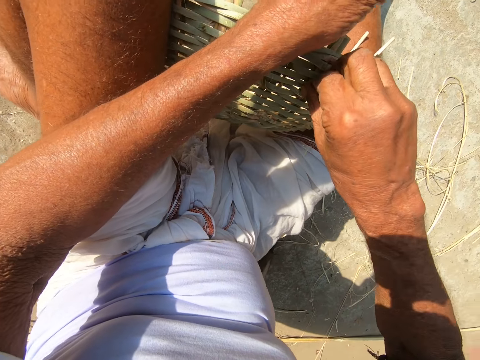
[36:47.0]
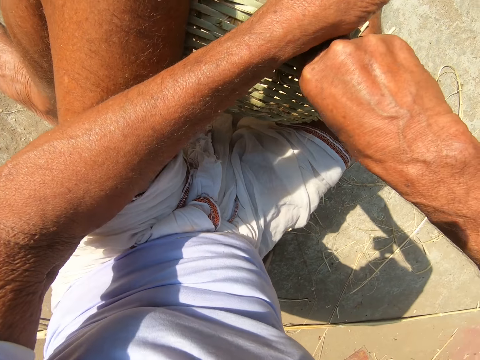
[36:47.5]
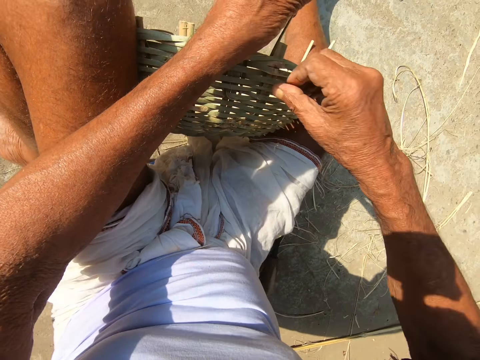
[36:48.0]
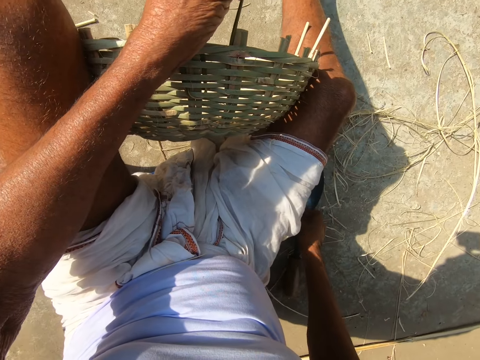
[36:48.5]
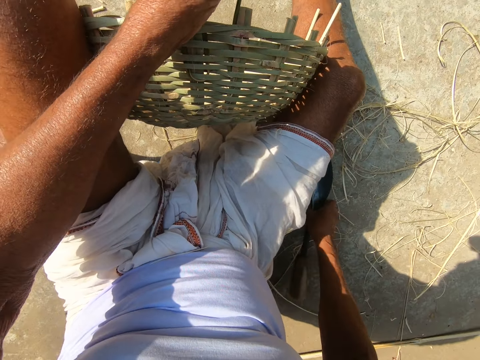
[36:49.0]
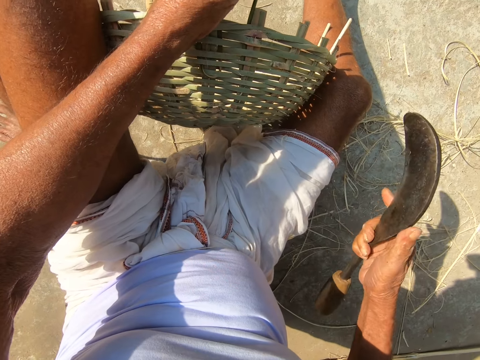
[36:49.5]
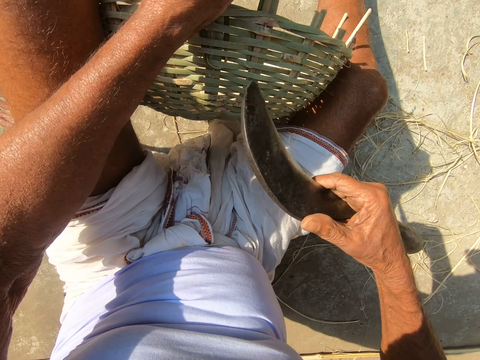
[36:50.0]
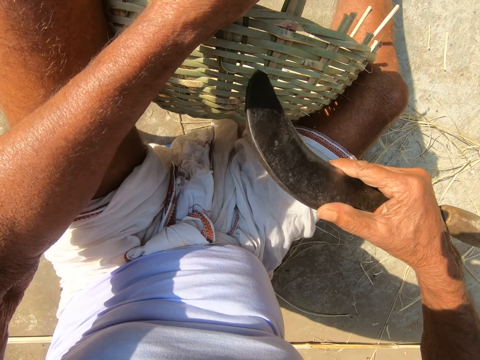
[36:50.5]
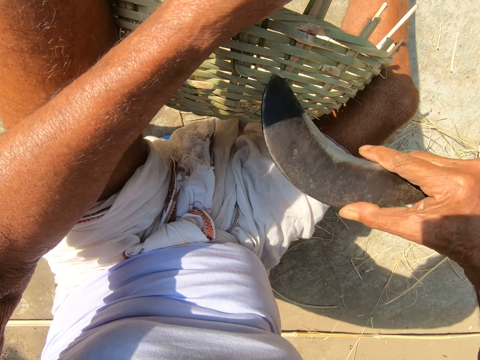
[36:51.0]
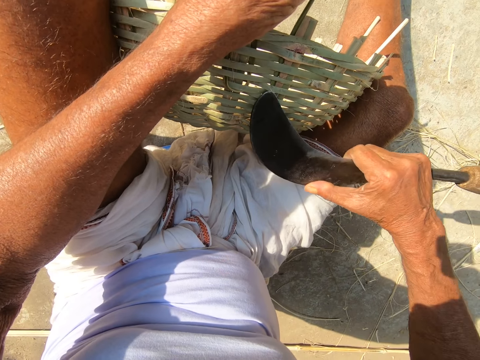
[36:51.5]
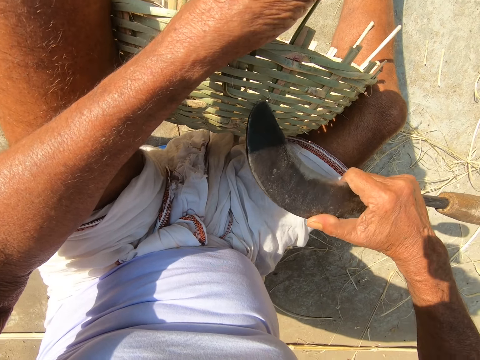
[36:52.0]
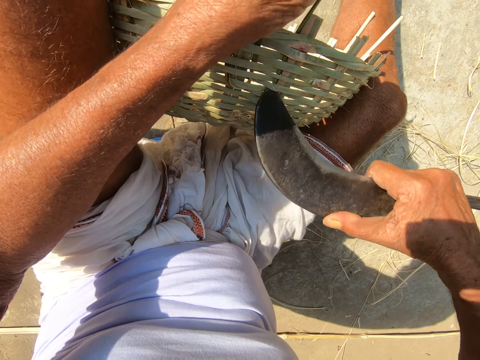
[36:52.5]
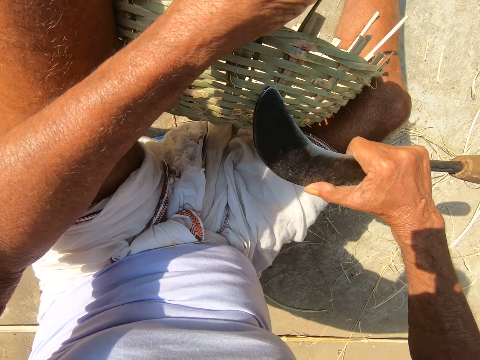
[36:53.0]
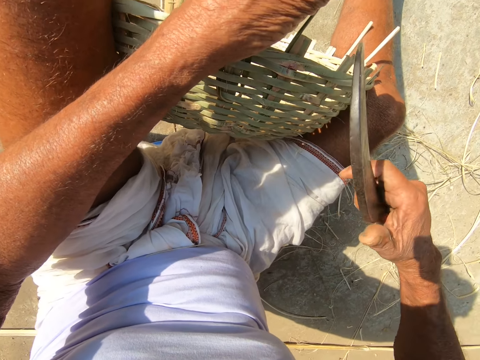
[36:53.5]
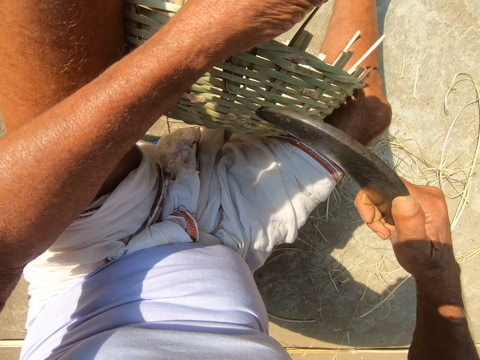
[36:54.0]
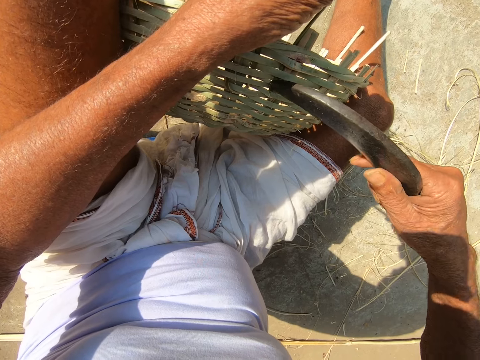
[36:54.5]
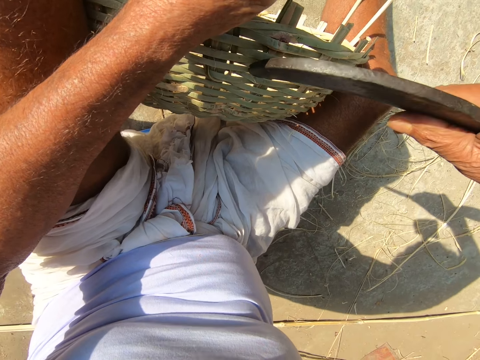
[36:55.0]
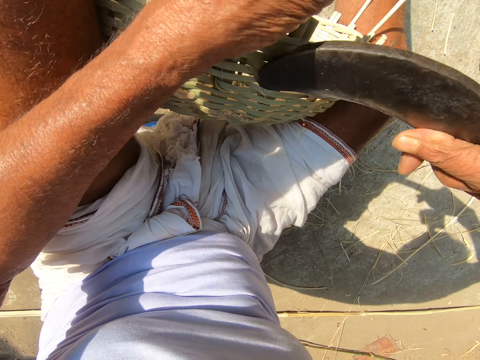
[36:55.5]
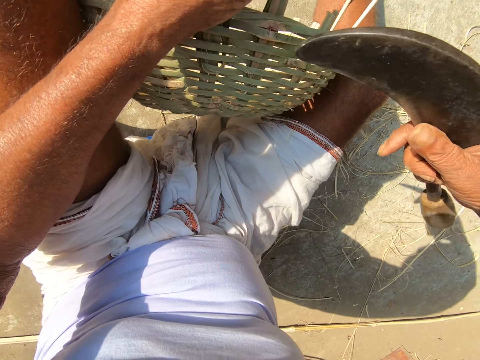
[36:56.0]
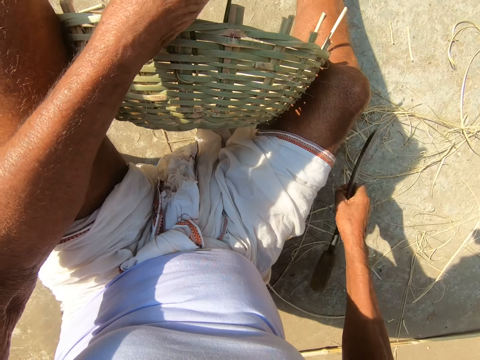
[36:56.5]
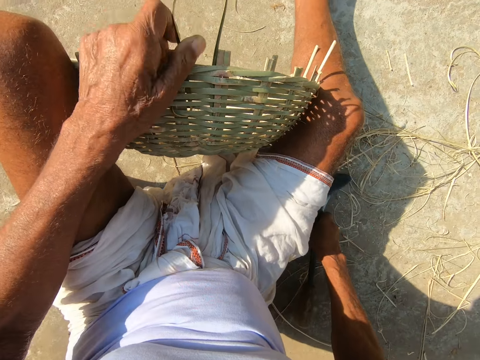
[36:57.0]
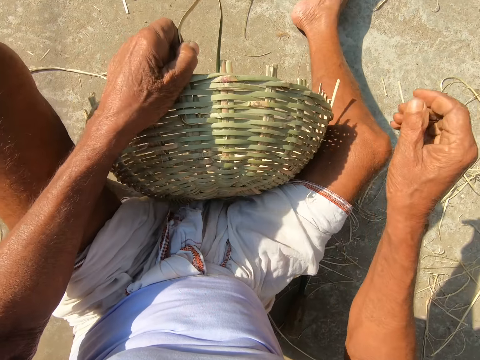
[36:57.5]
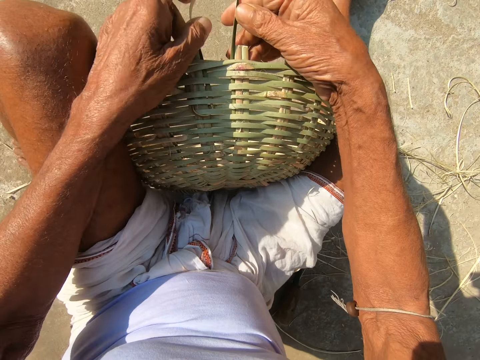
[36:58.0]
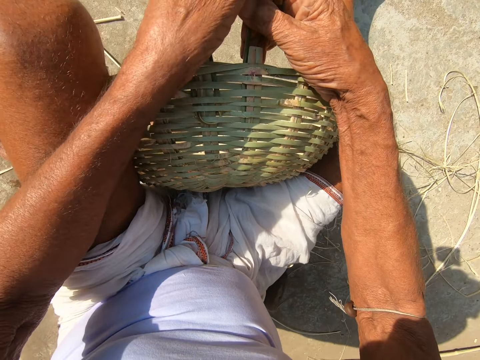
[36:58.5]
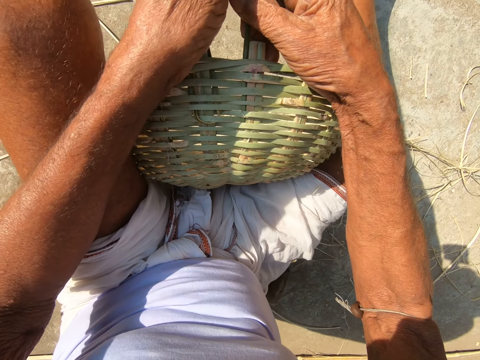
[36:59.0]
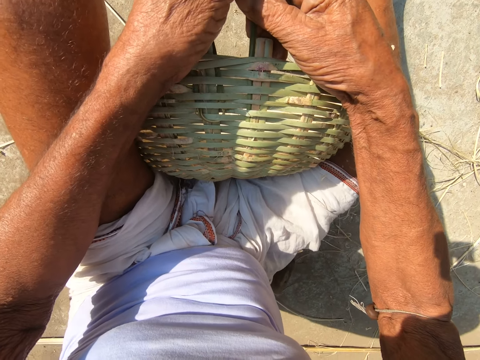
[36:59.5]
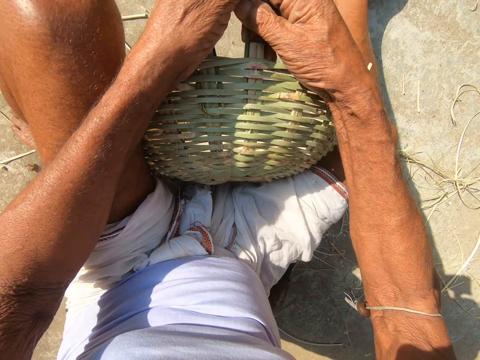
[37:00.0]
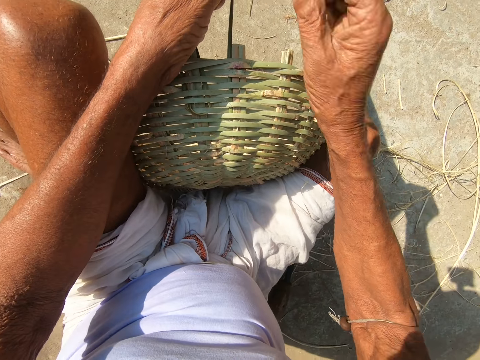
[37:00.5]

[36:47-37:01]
The camera wearer picks the hand sickle from the floor with his right hand. He adjusts a hole in the basket with the hand sickle. He drops the hand sickle on the floor with his right hand. He starts to weave the basket with his hands.

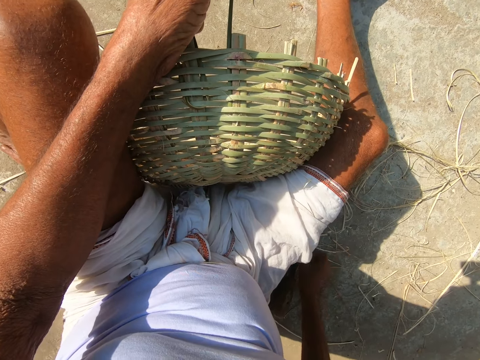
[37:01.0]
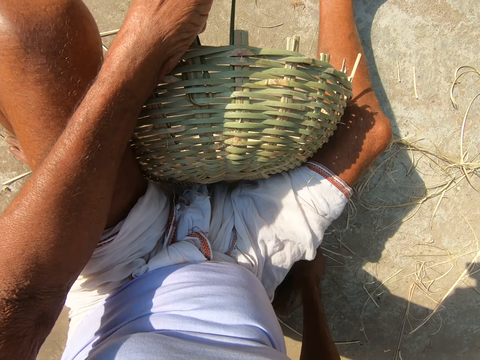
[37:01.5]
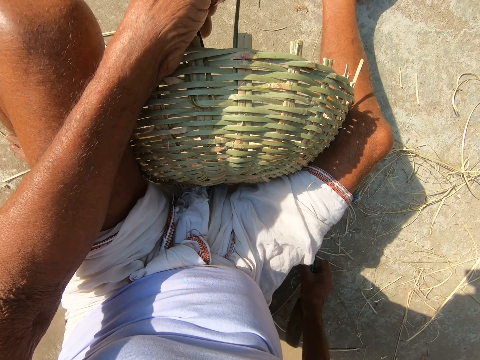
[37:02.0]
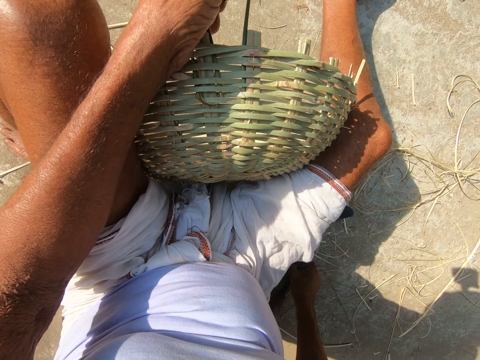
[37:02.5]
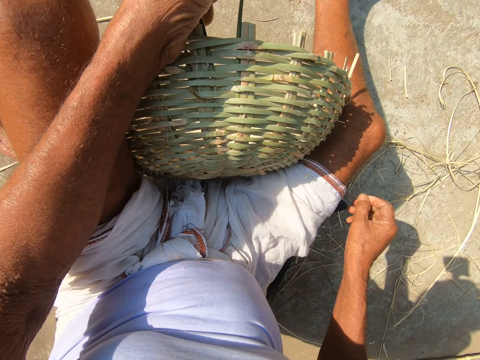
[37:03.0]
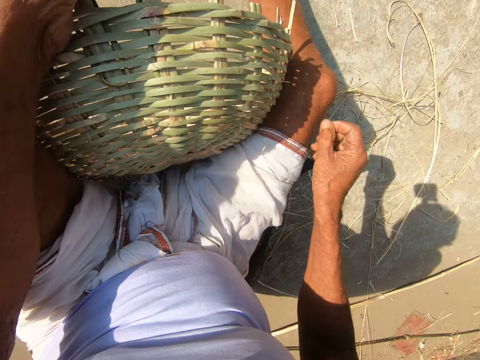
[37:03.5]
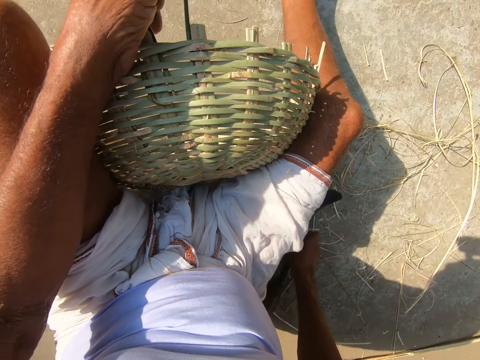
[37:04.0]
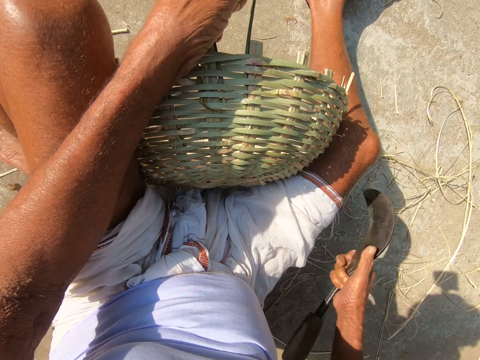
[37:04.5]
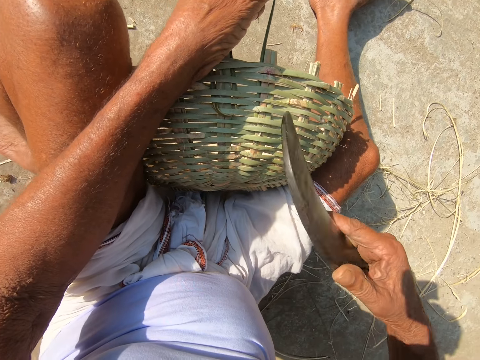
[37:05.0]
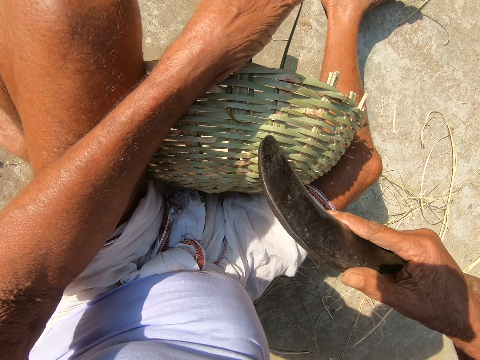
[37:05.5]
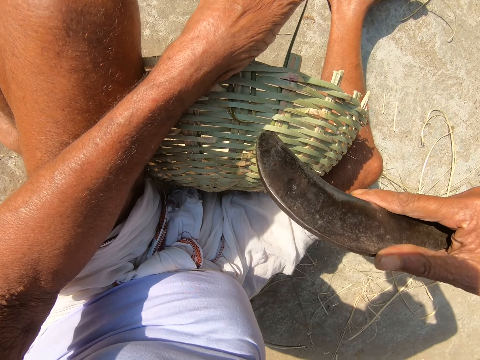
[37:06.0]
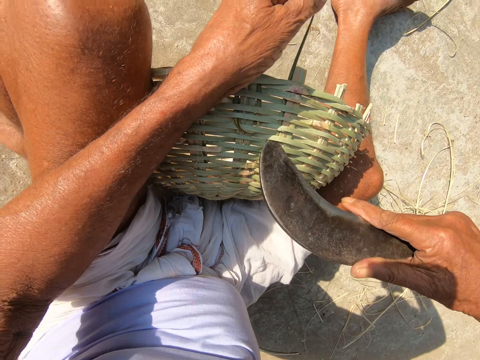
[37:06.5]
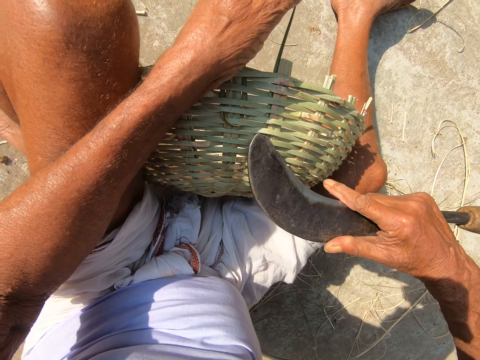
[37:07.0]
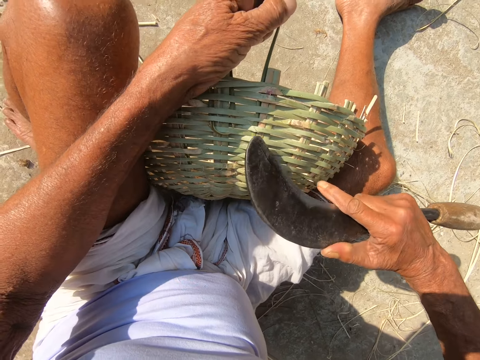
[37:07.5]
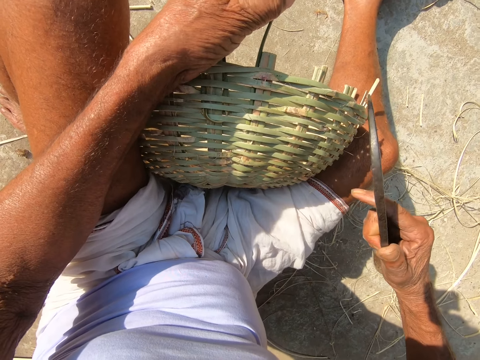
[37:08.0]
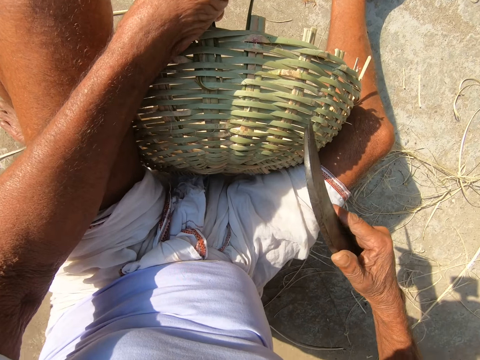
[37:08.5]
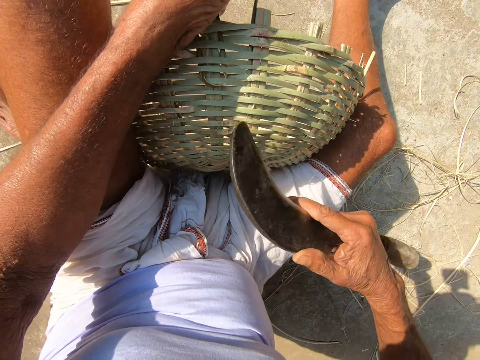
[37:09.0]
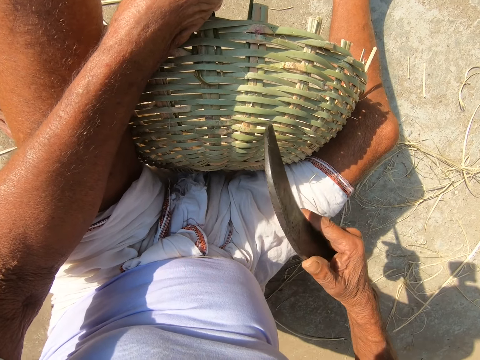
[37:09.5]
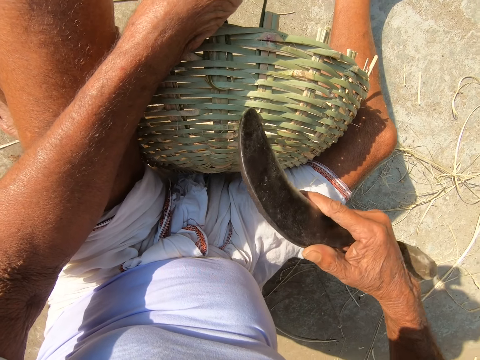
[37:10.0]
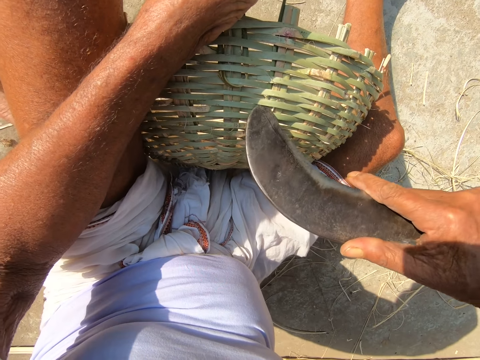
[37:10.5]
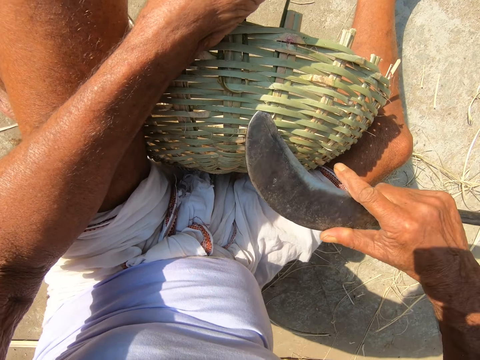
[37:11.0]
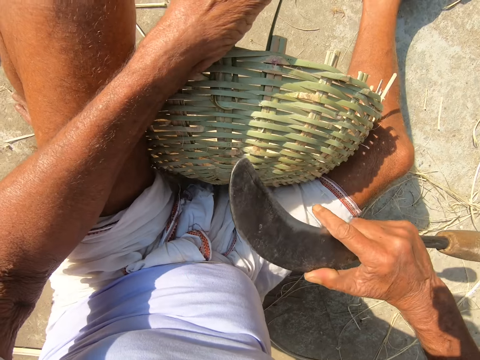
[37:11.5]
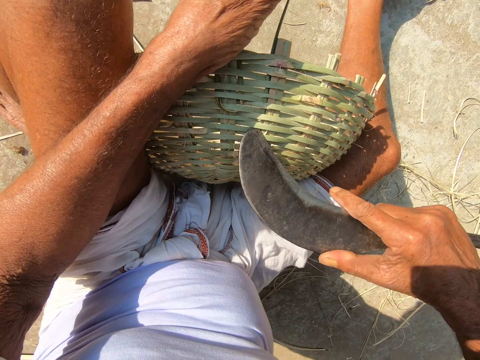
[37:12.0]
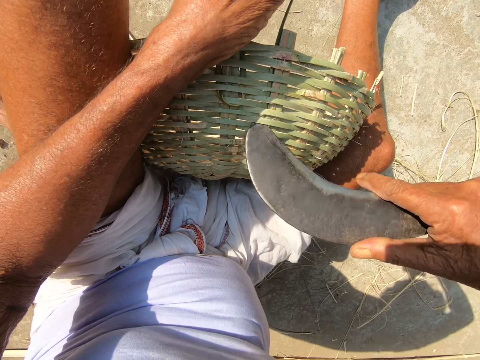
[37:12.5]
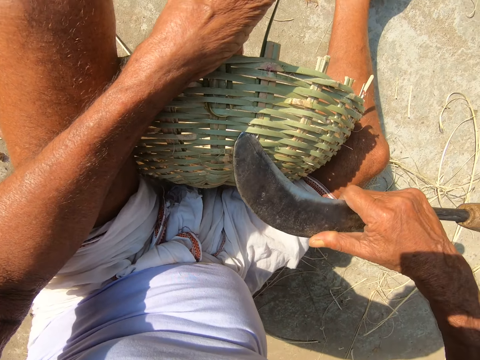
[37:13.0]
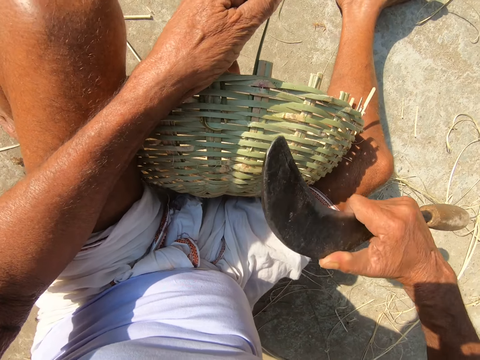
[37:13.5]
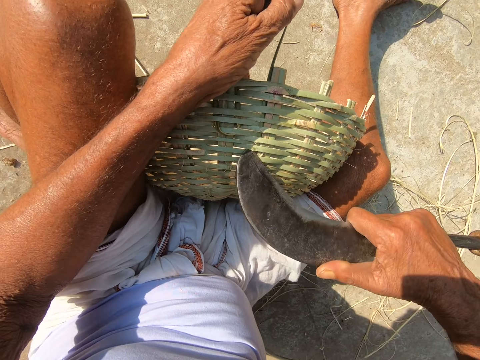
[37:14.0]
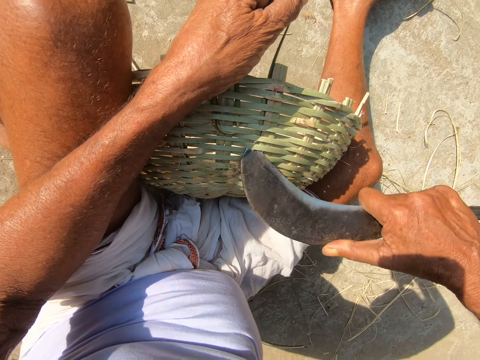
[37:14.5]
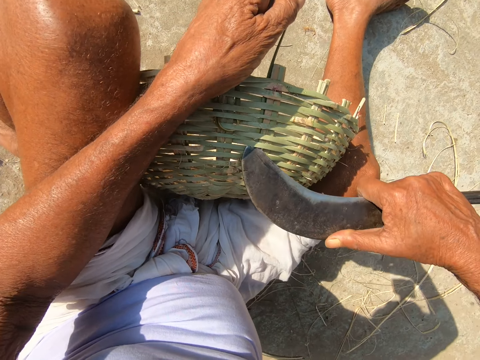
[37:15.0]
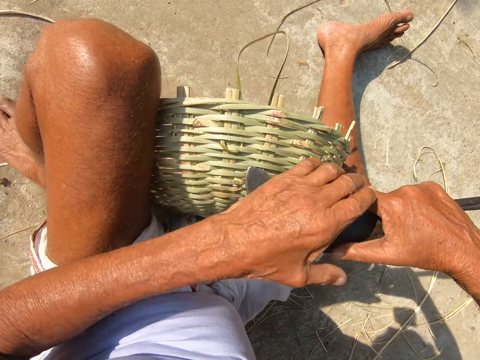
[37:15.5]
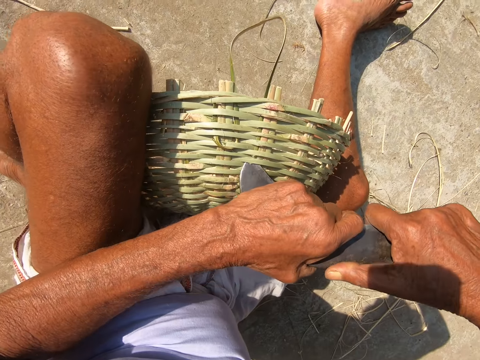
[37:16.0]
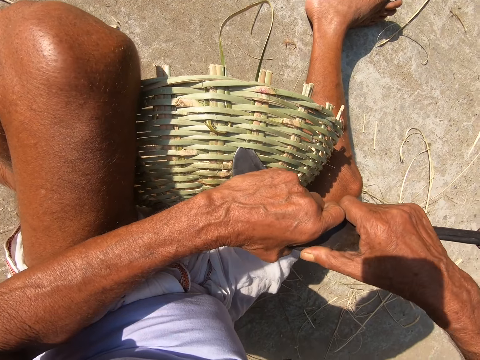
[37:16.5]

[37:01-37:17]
The camera wearer picks the hand sickle from the floor with his right hand. He drops the hand sickle on the floor with his right hand. He picks the hand sickle from the floor with his right hand. He adjusts a hole in the basket with the hand sickle.
